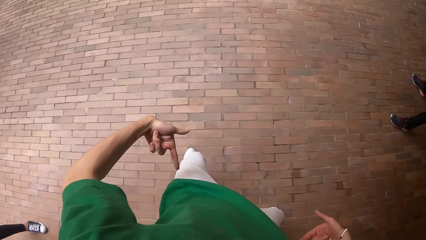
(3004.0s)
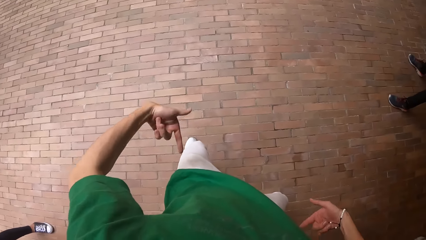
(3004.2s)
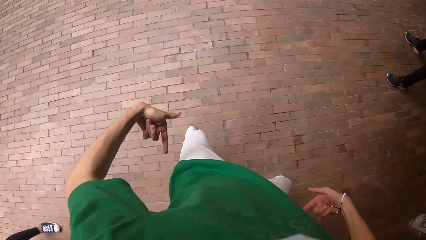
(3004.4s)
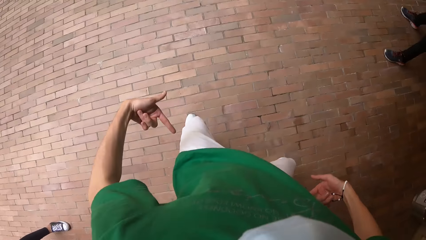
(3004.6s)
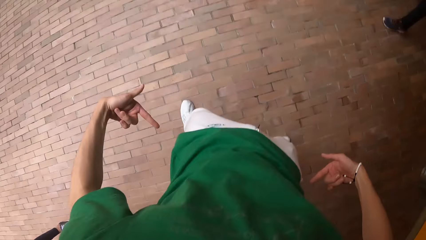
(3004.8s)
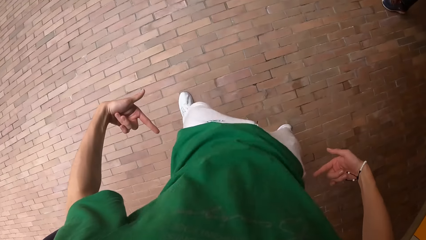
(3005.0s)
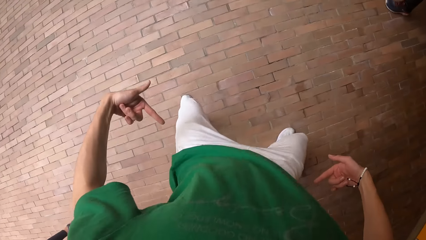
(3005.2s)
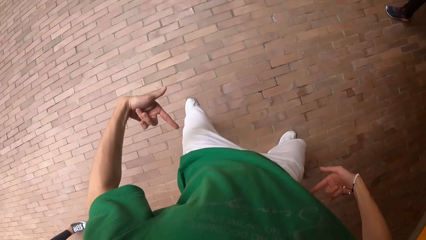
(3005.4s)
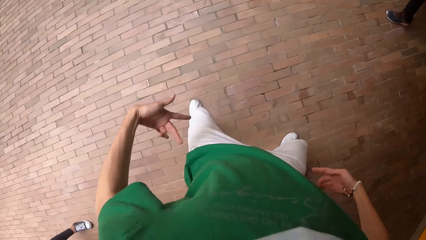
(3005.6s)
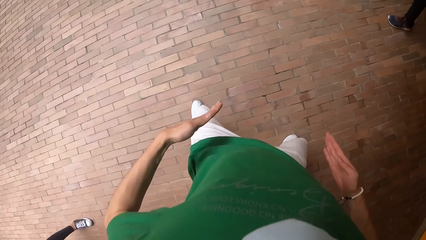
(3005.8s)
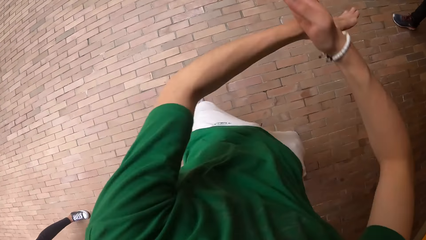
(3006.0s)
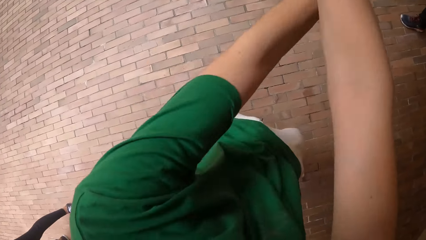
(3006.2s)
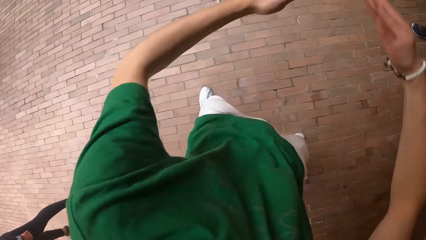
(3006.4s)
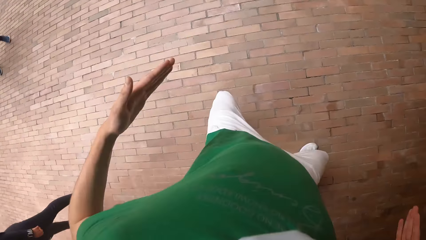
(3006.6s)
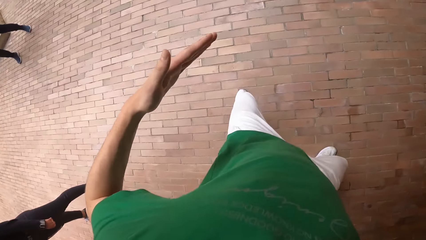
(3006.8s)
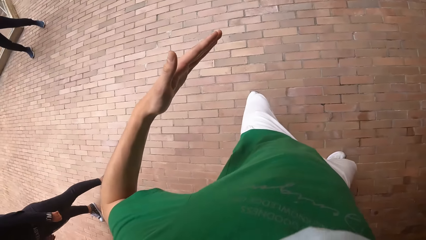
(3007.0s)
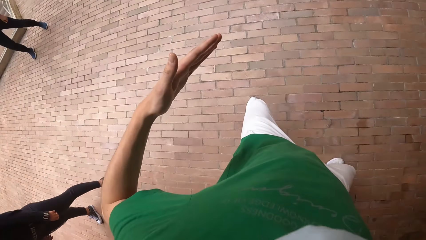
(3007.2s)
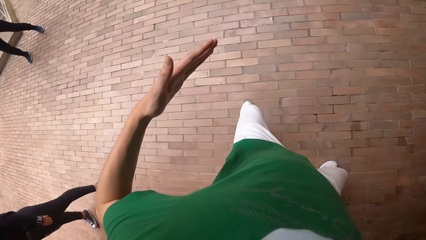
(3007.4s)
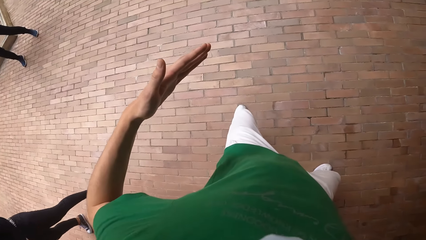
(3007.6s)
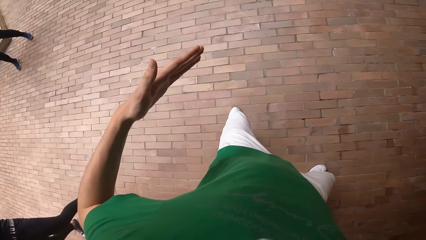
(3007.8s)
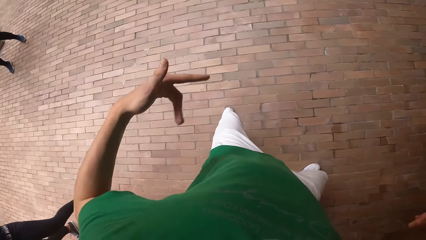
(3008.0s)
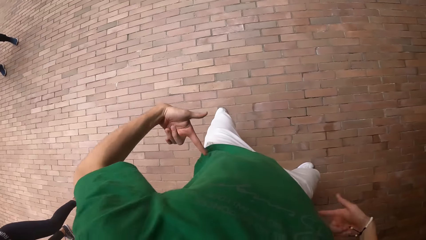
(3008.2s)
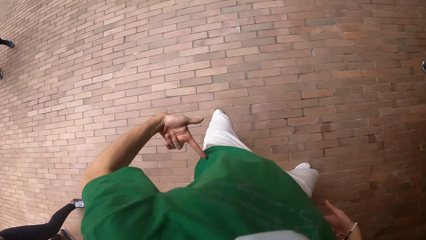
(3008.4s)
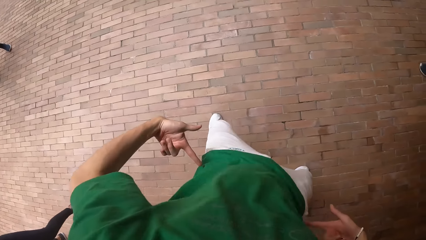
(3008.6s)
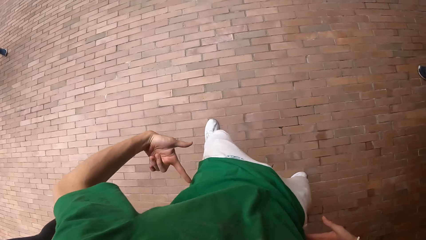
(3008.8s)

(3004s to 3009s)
The camera wearer taps the waist.

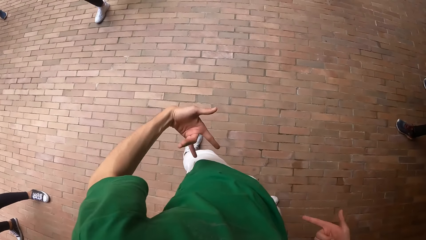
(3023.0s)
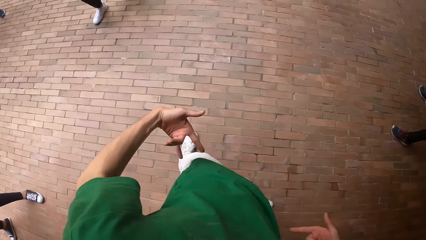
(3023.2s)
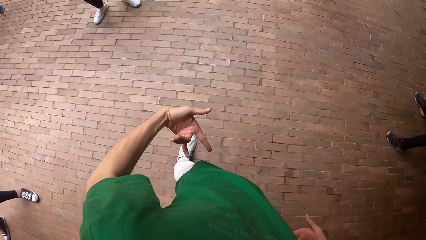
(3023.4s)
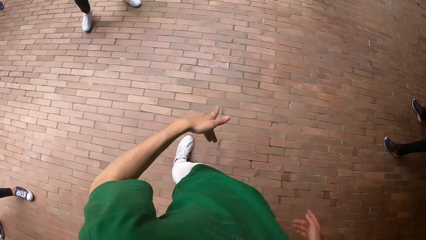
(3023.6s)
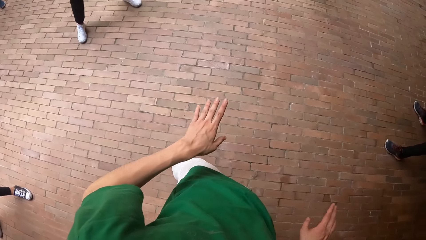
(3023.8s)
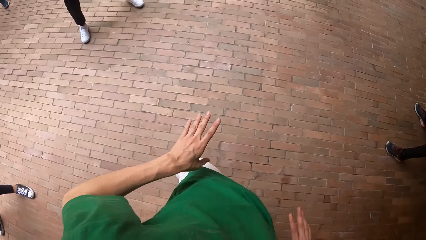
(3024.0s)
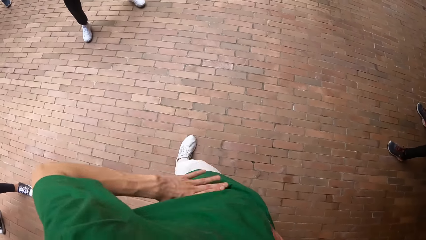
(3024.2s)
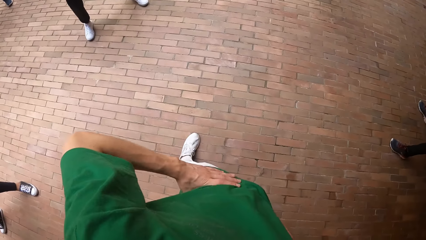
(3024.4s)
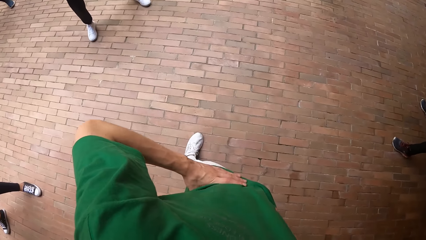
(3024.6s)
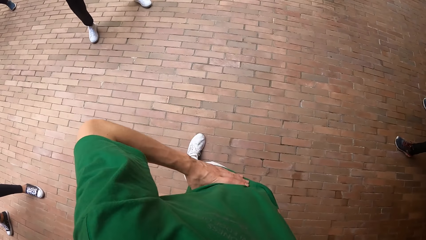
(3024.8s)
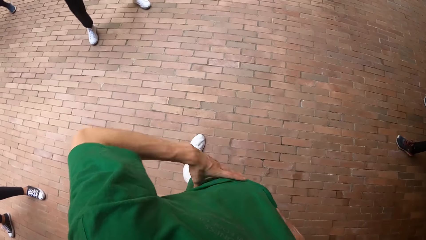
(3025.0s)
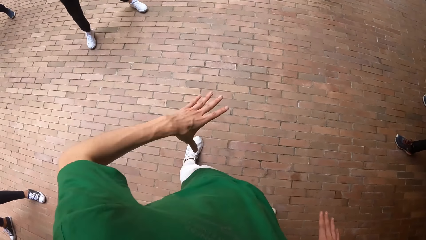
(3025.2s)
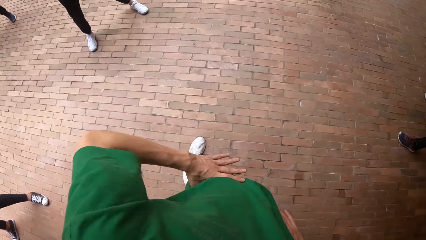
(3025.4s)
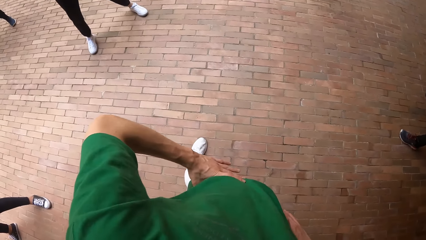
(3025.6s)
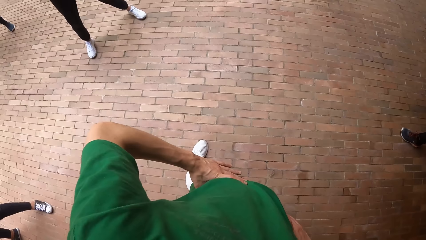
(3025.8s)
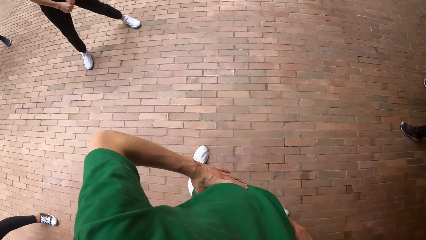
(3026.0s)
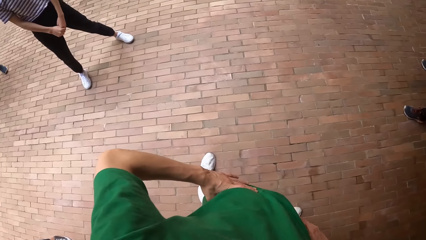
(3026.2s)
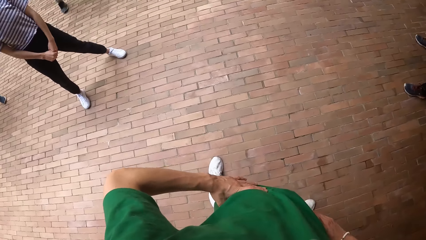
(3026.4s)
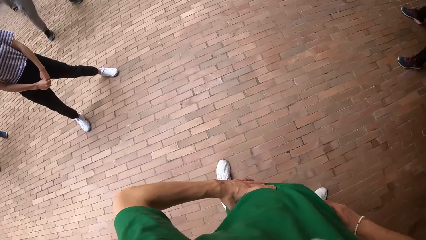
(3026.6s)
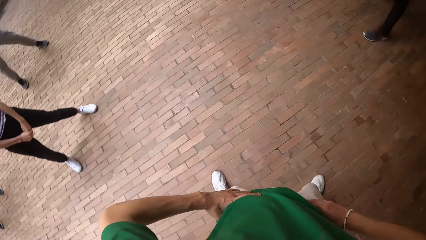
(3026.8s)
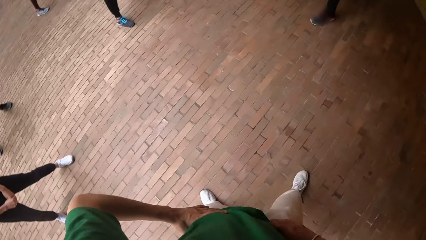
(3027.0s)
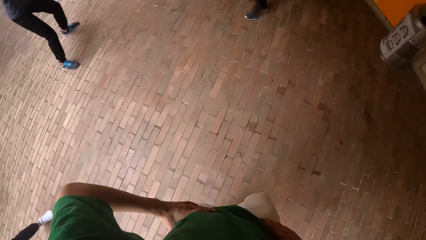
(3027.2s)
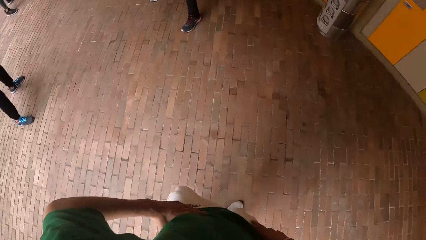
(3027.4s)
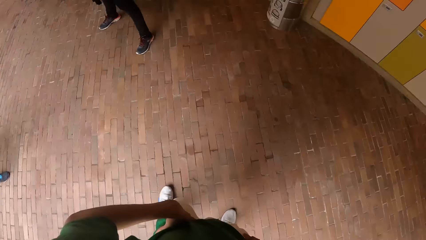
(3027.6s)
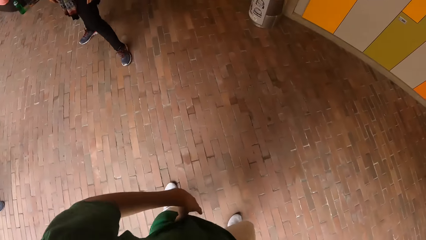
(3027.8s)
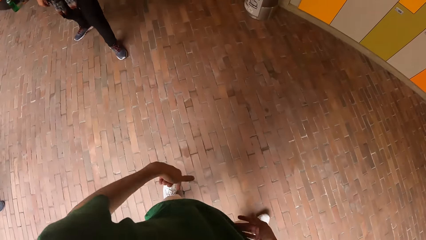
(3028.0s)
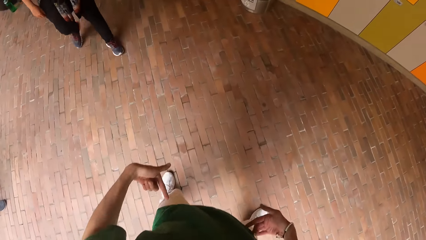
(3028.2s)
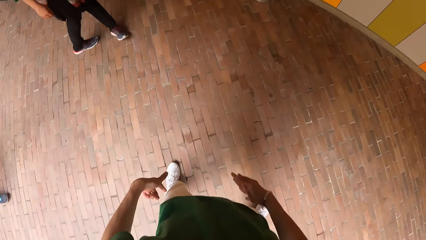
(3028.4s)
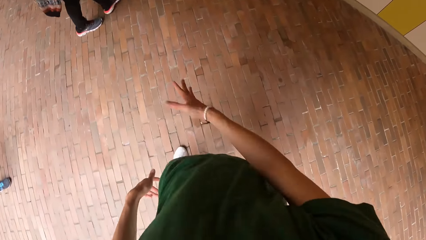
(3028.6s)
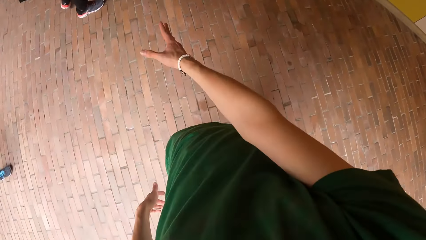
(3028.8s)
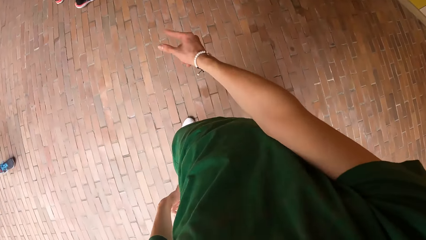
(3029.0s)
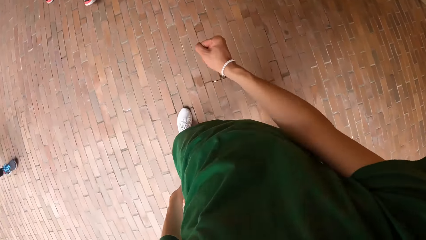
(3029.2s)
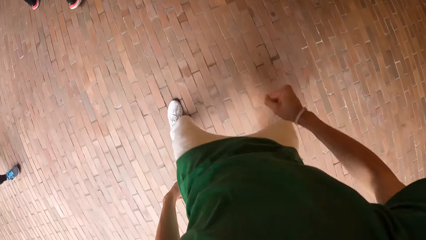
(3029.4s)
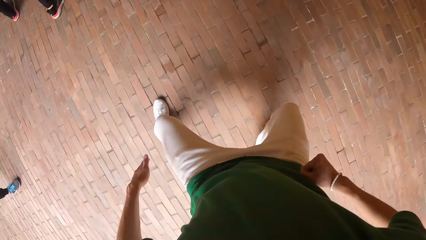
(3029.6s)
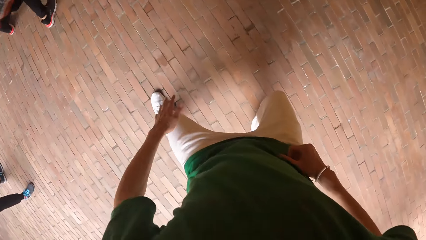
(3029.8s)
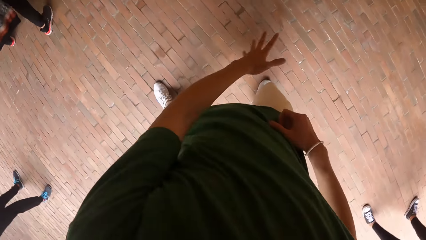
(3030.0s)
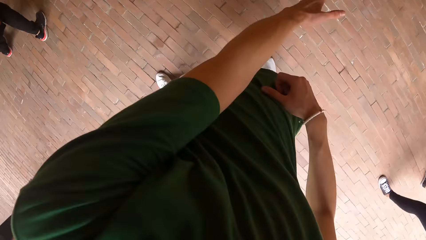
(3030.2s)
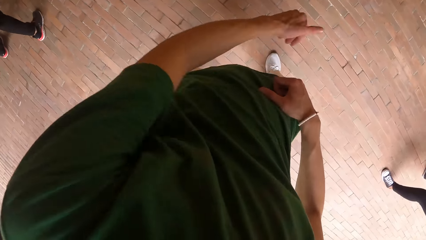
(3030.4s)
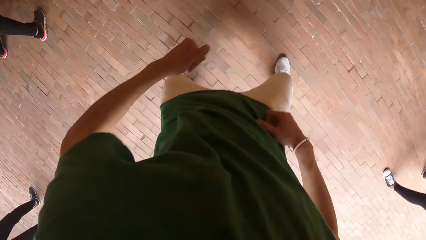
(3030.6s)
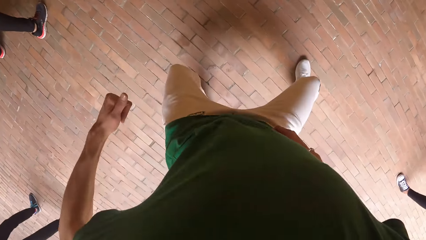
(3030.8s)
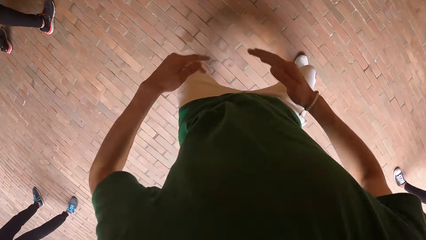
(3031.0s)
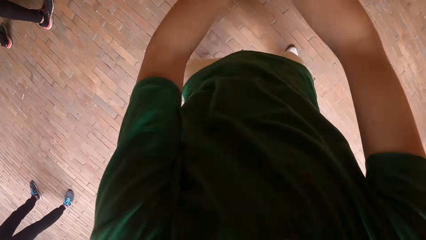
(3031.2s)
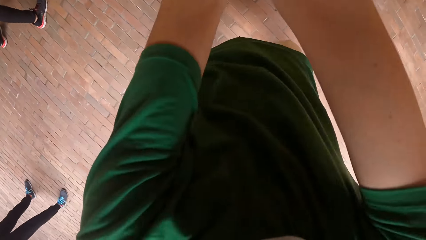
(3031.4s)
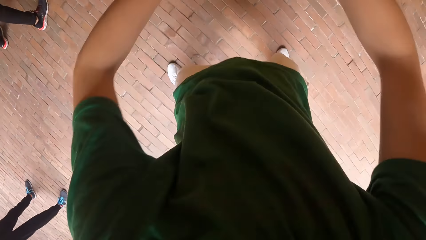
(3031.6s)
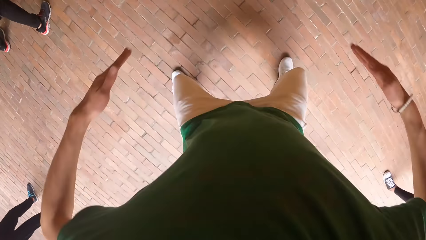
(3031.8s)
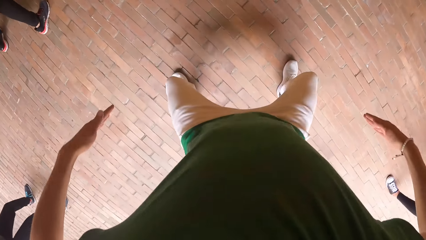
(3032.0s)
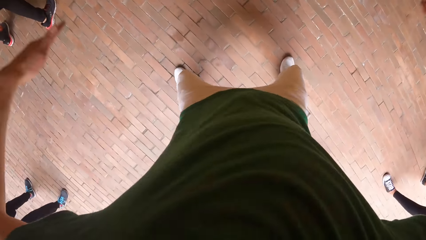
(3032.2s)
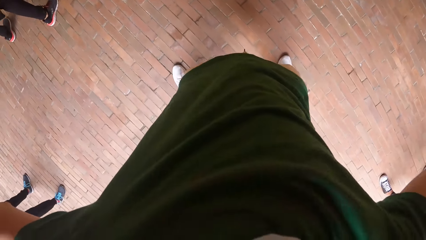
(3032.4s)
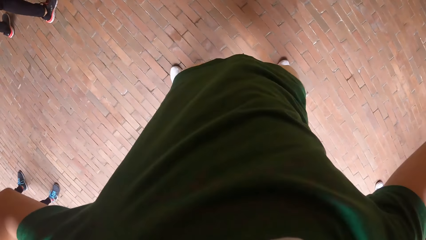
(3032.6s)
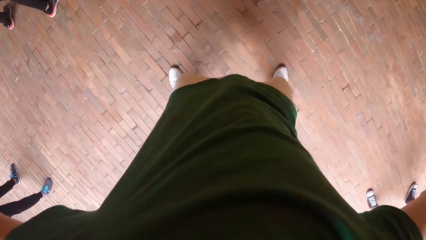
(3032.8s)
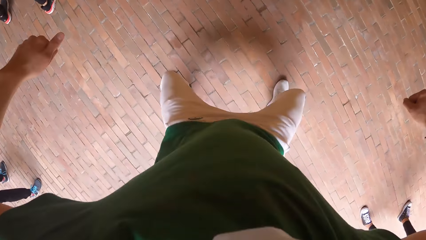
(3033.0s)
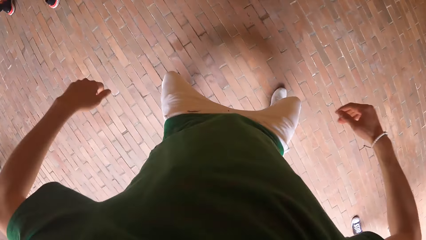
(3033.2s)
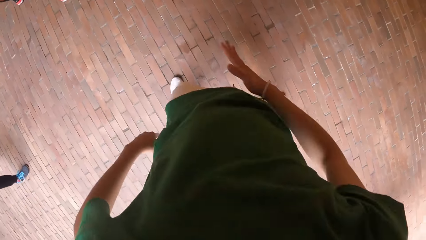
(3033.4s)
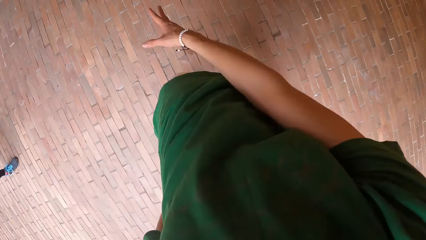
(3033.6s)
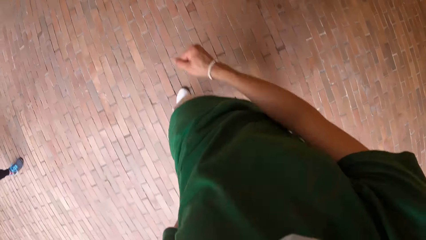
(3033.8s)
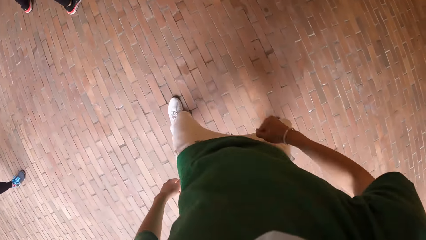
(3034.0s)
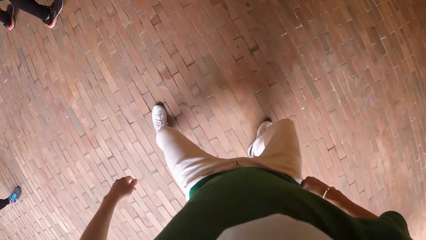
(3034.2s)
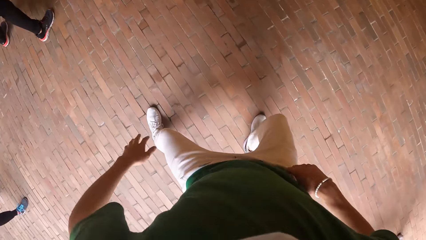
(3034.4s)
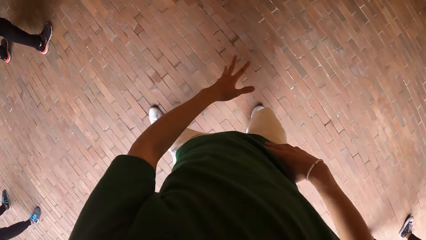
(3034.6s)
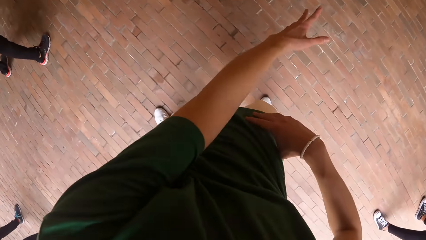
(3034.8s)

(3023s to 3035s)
The camera wearer dances. They hold the waist. They turn around.
